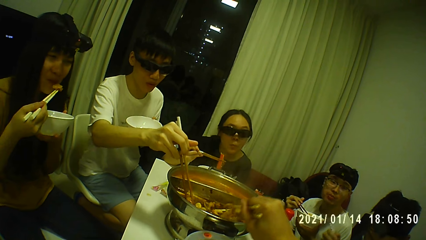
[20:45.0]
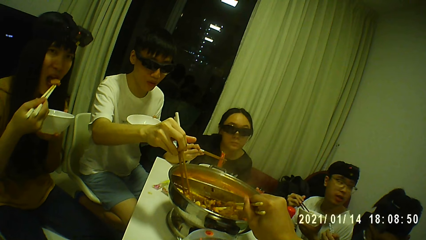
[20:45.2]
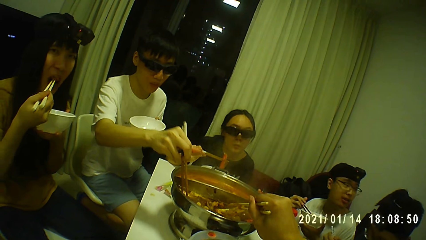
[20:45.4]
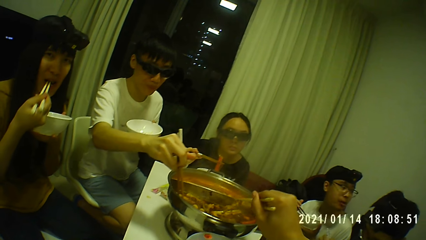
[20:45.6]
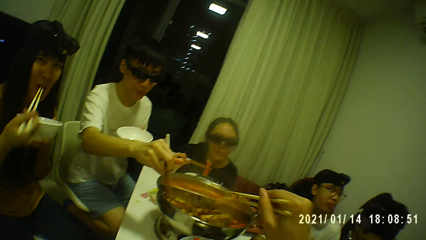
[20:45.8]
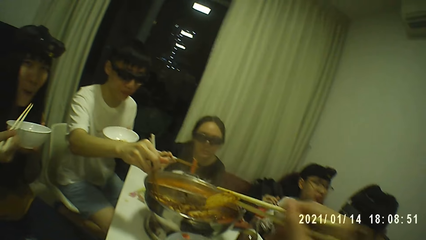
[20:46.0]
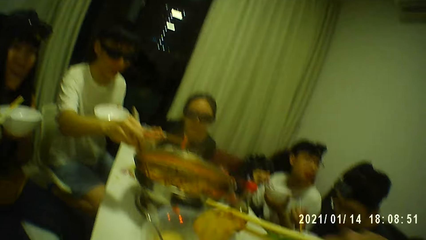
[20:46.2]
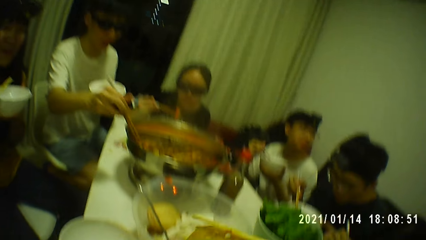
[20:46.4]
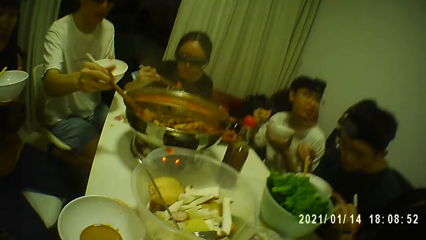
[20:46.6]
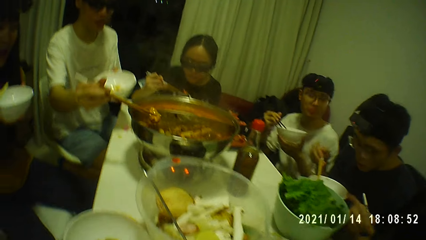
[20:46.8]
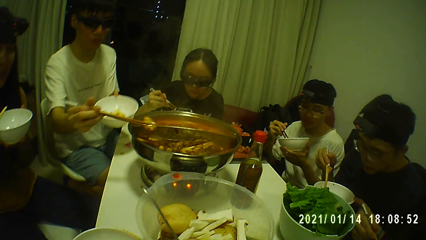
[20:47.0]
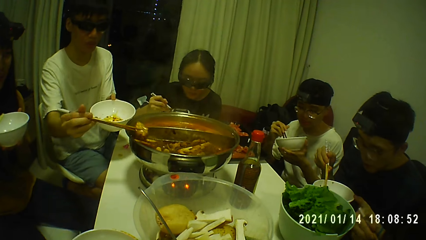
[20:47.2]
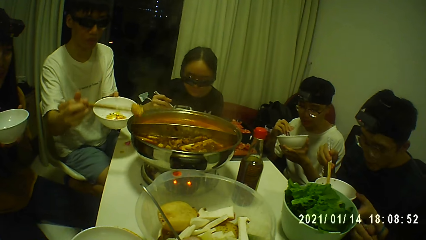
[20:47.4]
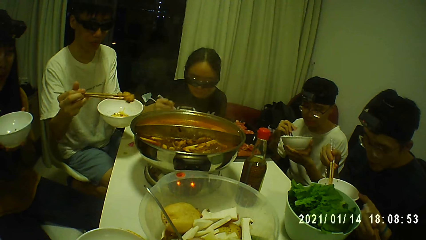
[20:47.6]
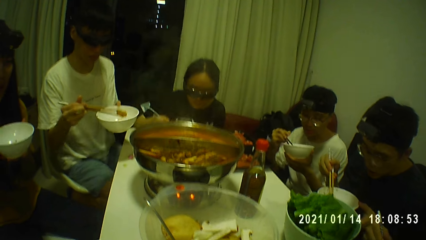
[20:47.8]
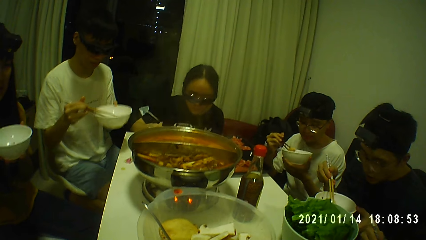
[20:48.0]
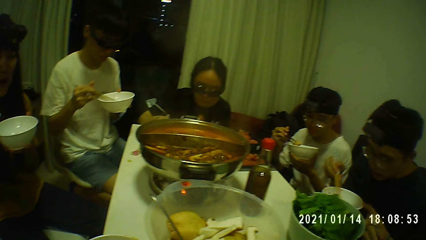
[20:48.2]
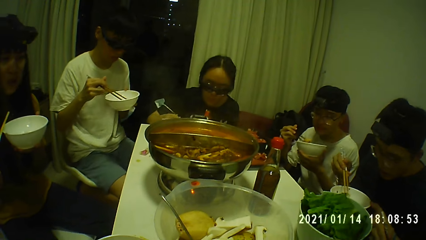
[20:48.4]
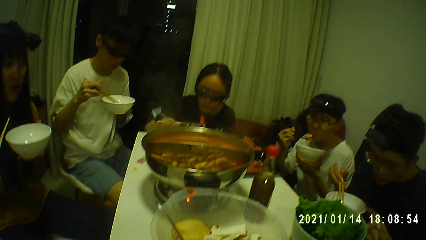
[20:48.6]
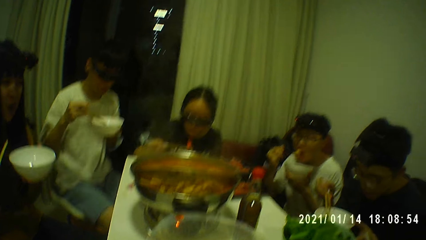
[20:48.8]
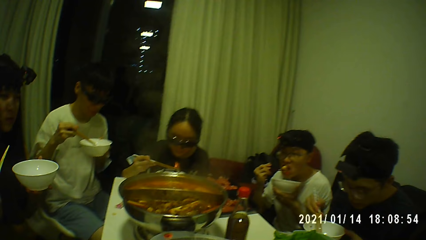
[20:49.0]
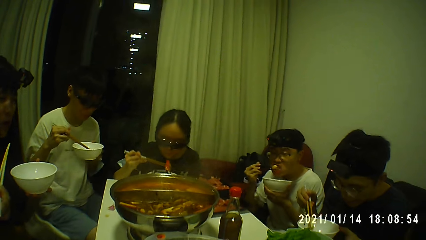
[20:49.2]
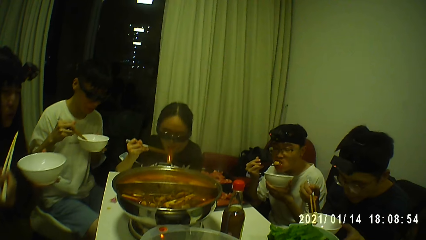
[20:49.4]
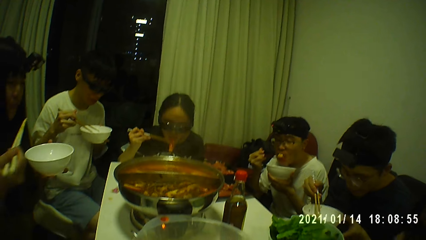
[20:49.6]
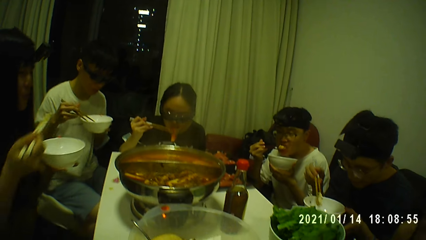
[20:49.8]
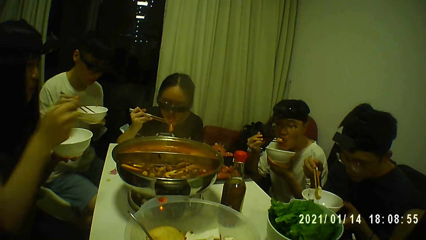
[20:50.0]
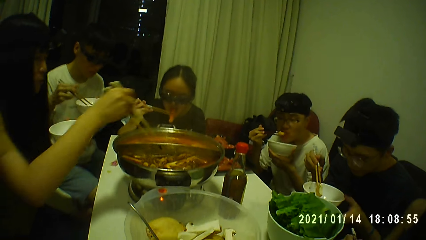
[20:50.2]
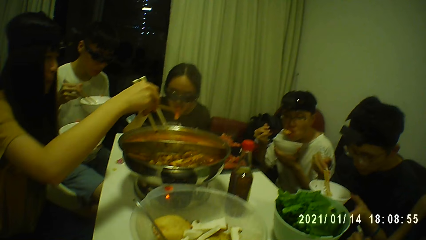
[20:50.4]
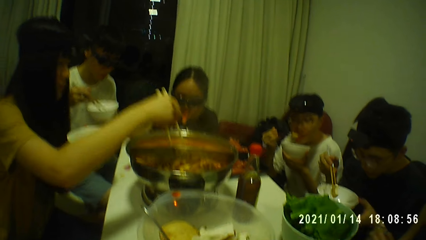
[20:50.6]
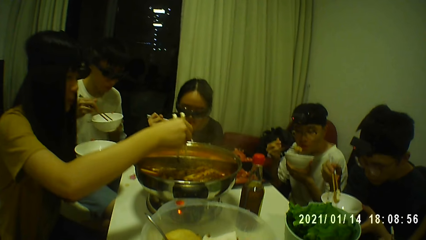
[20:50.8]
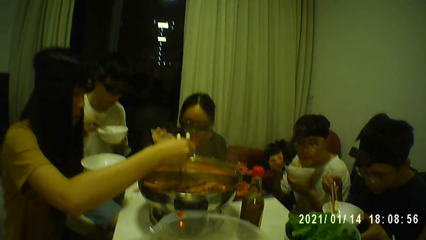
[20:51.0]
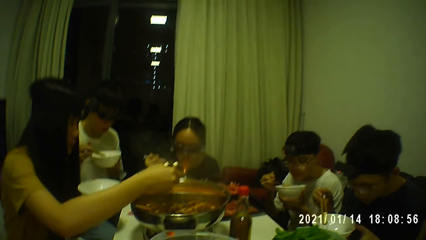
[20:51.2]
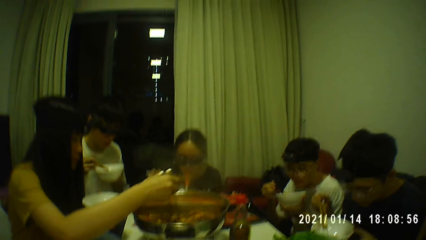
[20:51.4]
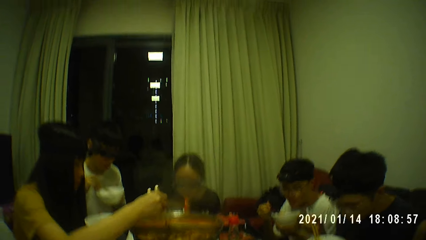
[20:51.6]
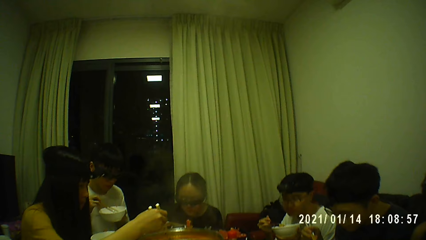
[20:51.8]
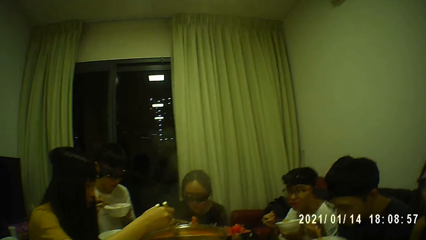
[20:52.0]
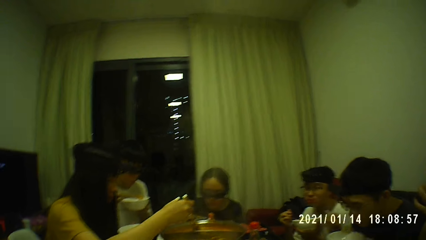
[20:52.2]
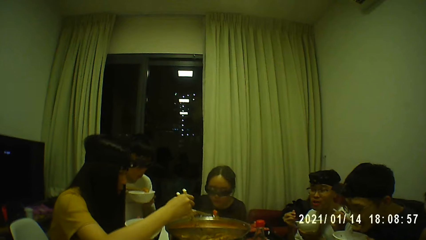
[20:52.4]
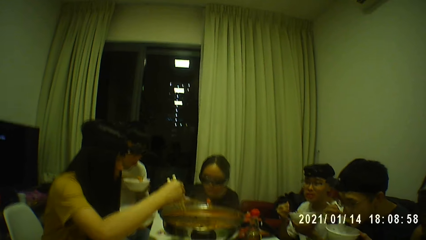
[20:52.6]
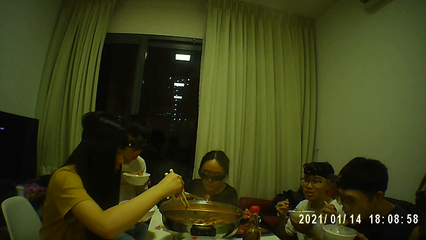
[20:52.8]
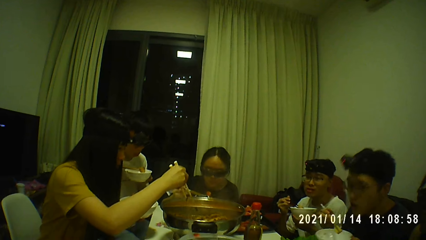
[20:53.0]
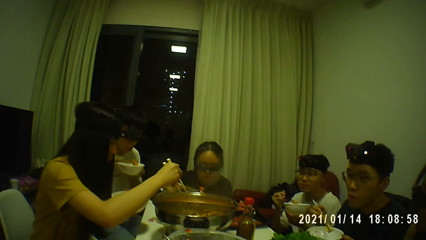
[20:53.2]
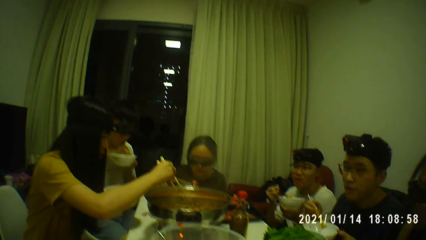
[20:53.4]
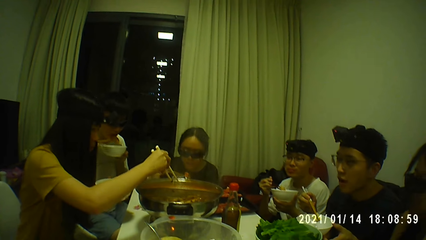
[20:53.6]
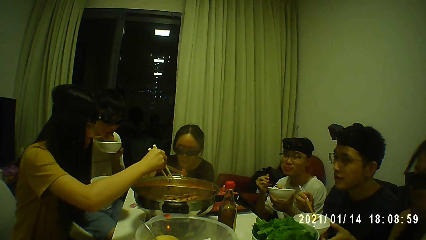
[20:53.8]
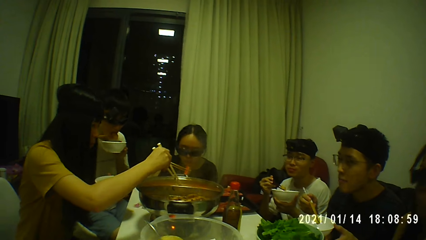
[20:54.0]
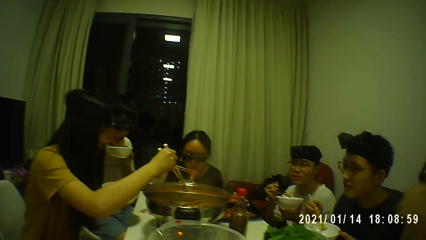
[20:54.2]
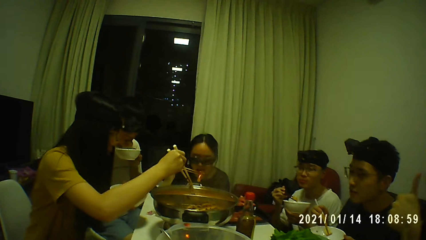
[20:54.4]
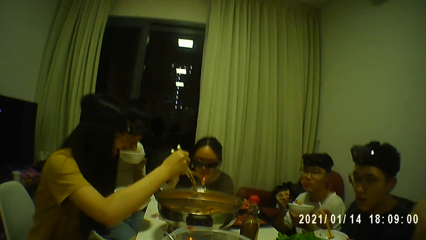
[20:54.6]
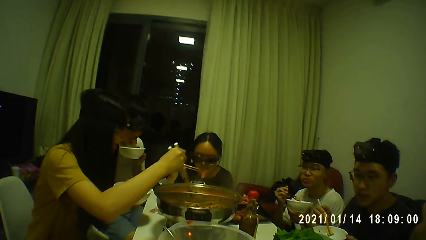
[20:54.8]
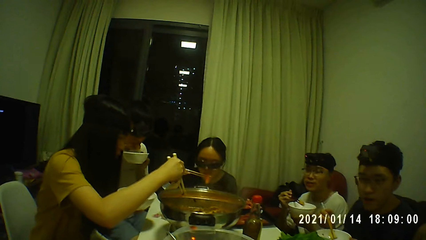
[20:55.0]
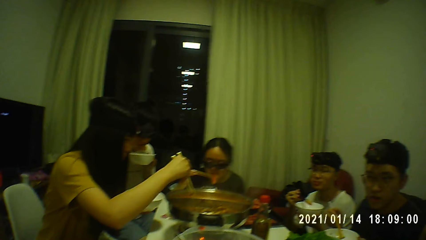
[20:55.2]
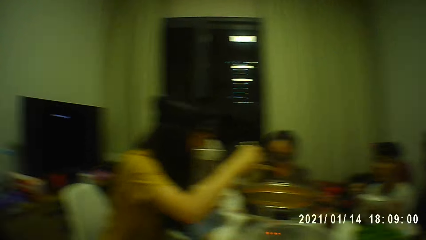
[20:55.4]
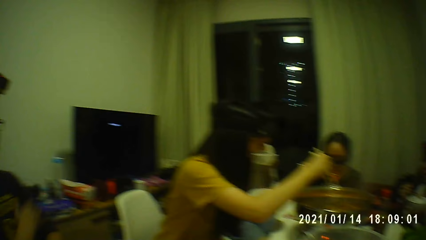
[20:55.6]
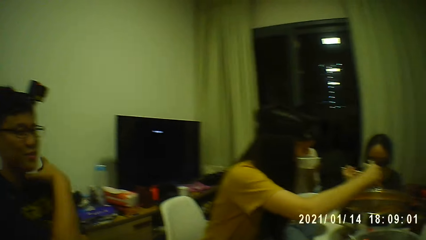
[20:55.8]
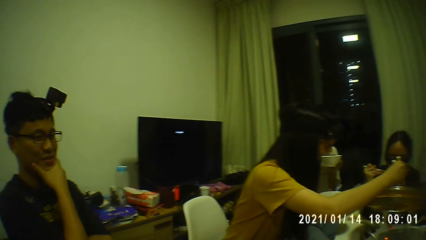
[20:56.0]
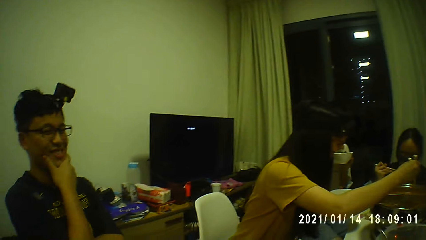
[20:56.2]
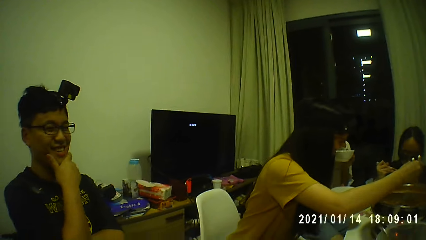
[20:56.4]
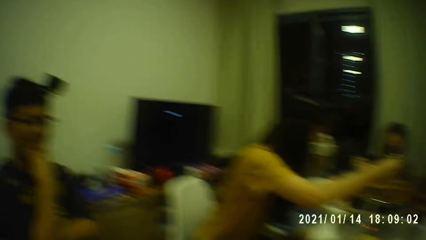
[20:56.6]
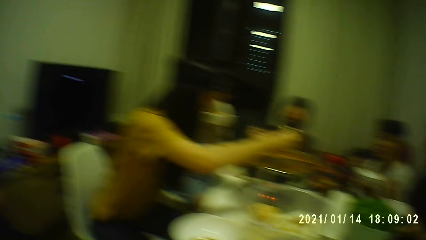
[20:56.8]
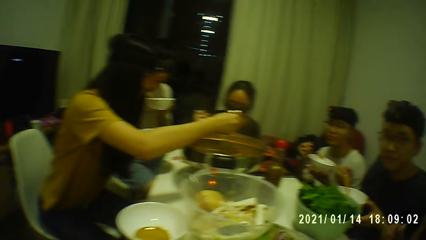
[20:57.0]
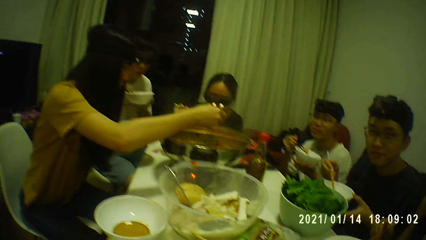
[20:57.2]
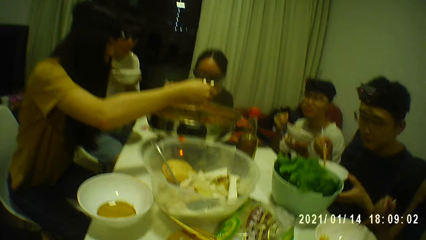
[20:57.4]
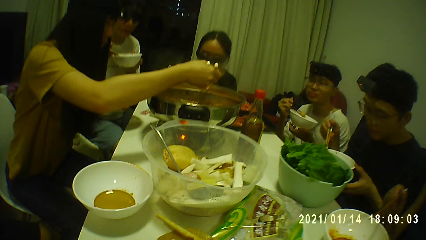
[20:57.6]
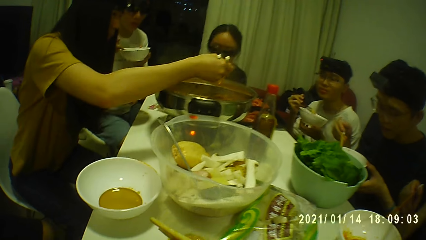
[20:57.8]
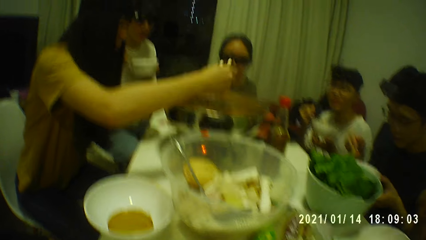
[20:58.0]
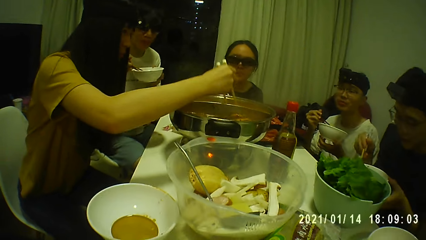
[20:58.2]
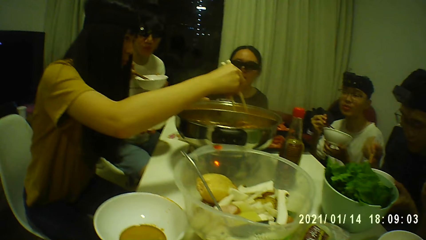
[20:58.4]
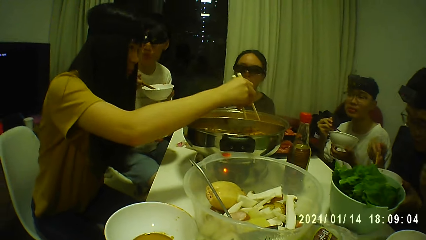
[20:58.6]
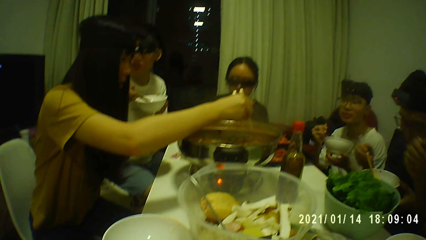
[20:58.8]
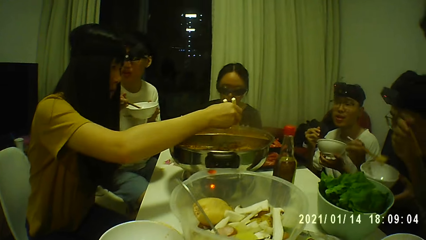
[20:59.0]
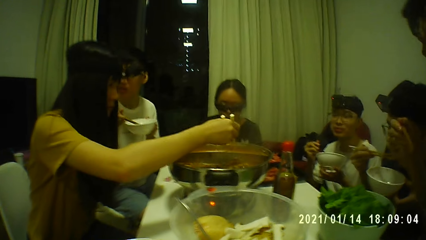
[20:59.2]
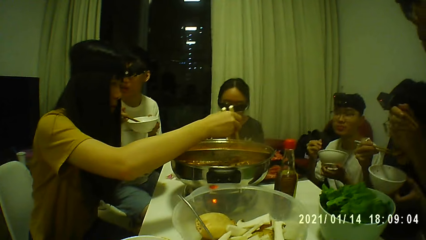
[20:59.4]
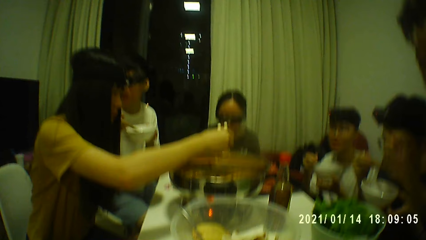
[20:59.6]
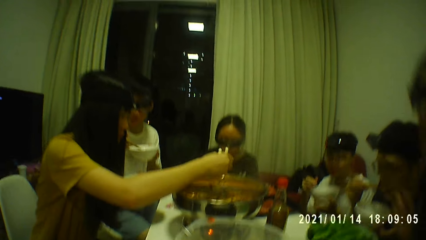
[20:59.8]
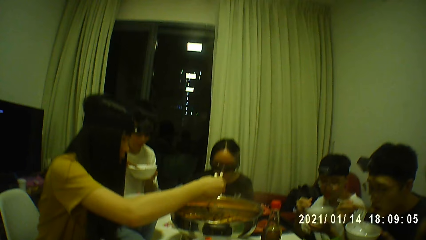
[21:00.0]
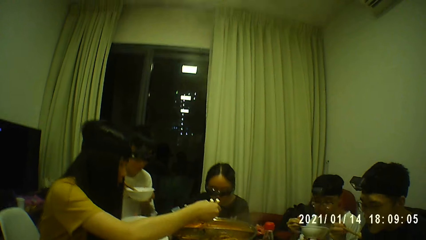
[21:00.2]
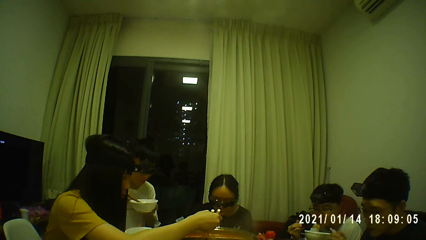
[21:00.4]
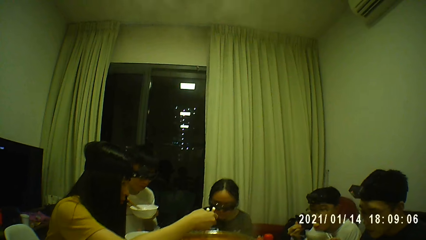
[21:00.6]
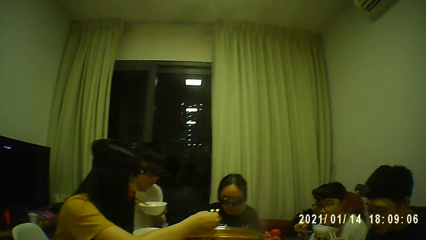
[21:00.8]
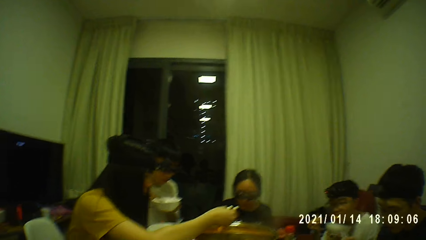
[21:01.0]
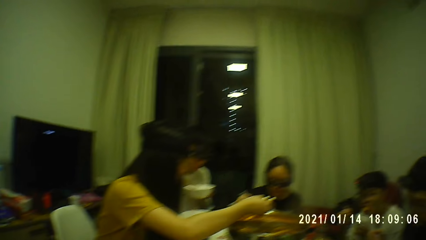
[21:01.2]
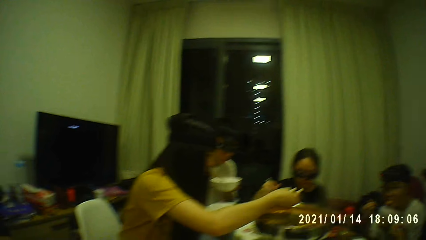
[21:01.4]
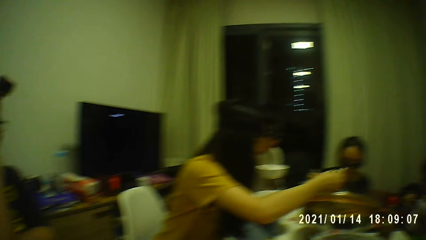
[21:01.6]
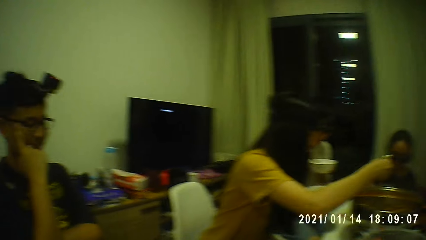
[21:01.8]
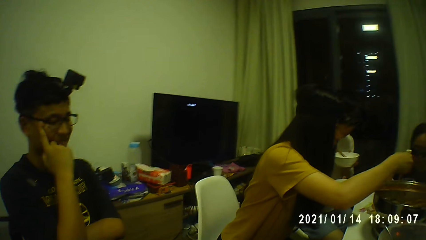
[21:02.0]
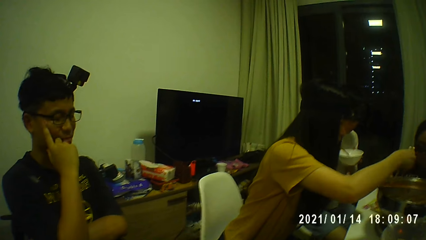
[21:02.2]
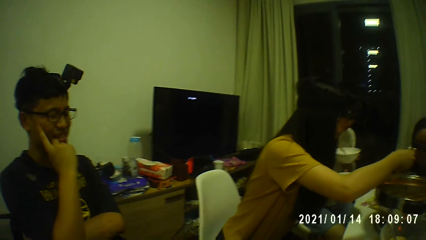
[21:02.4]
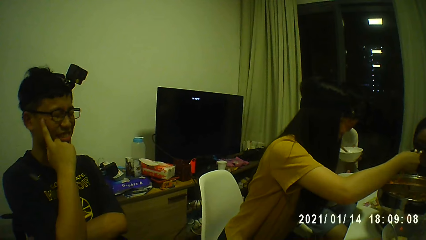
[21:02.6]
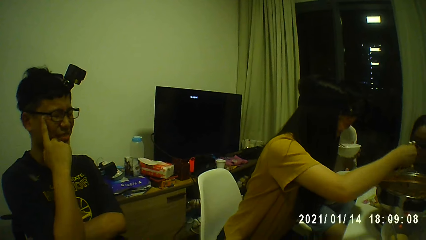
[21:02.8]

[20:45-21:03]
The camera wearer takes kimchi from the metal bowl on the table with the chopsticks in his right hand. A man takes kimchi from the metal bowl on the table with the chopsticks in his right hand. The man drops the kimchi in the chopsticks in his right hand into the plate in his left hand. Another man eats kimchi with the chopsticks in his right hand. A woman eats kimchi with the chopsticks in her right hand. Another woman takes kimchi from the metal bowl on the table with the chopsticks in her right hand. A person eats food. Another person touches his chin. The camera wearer converses with the group of people. The second woman picks food from the bowl with the chopsticks.
